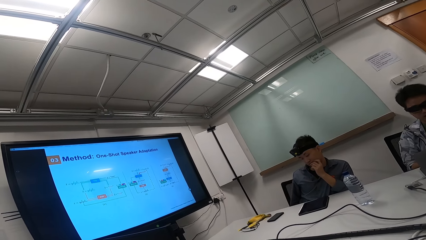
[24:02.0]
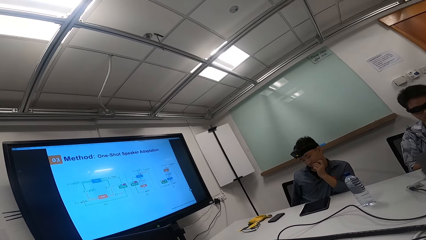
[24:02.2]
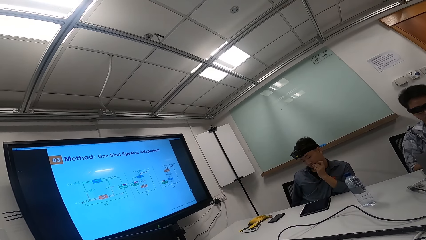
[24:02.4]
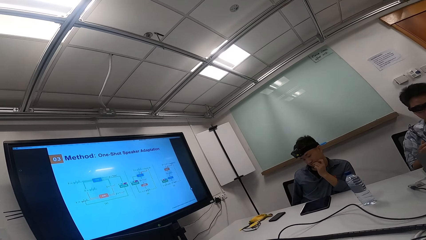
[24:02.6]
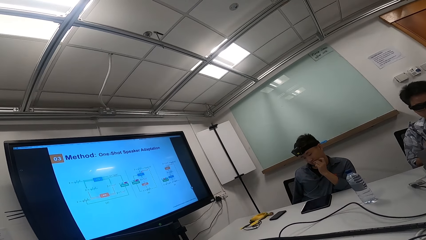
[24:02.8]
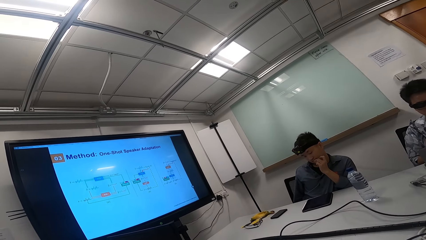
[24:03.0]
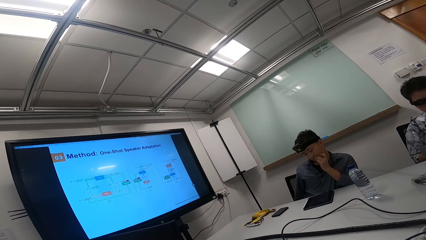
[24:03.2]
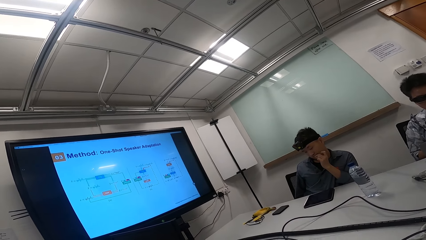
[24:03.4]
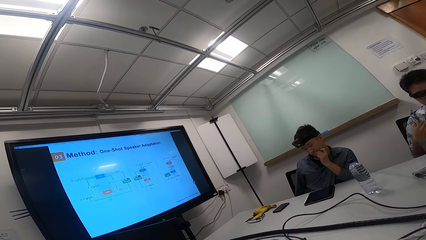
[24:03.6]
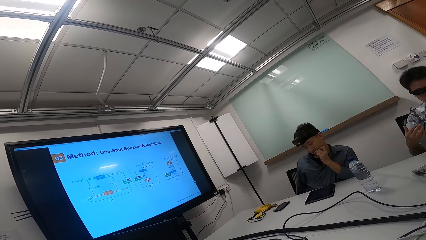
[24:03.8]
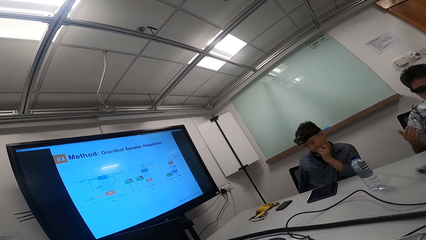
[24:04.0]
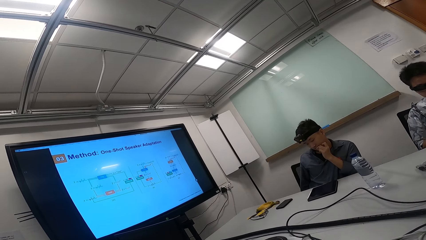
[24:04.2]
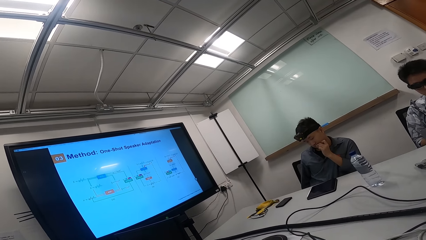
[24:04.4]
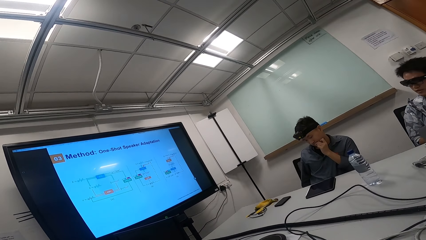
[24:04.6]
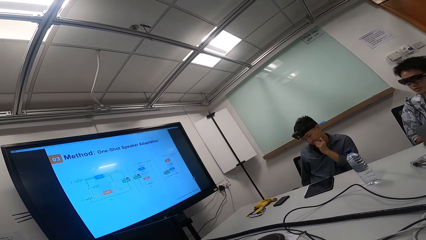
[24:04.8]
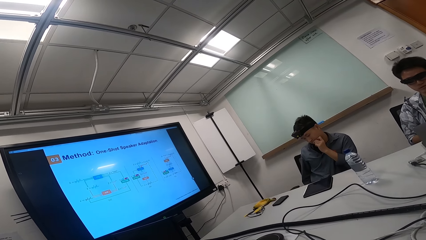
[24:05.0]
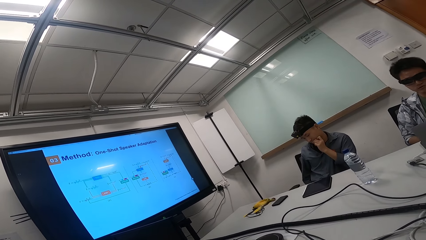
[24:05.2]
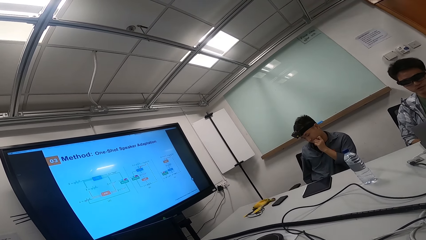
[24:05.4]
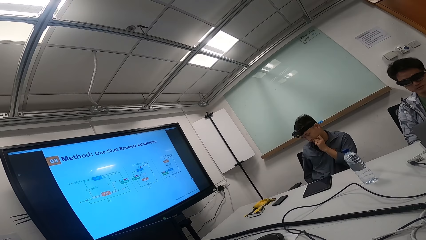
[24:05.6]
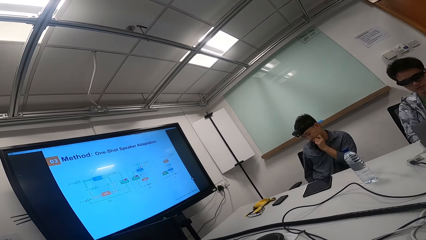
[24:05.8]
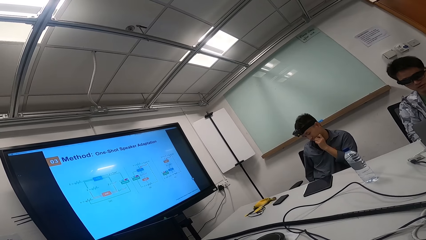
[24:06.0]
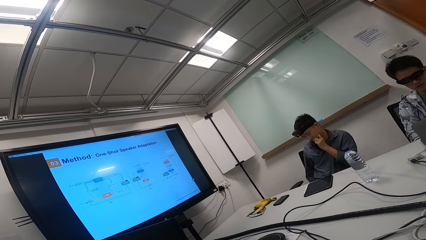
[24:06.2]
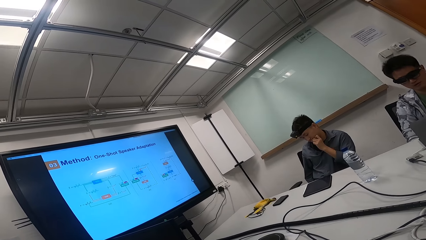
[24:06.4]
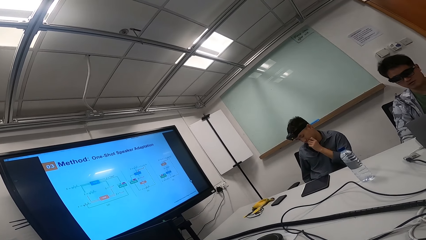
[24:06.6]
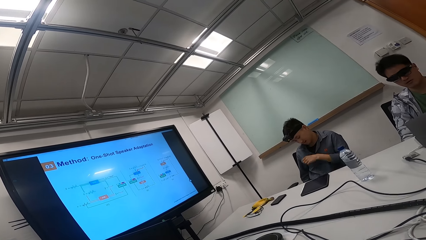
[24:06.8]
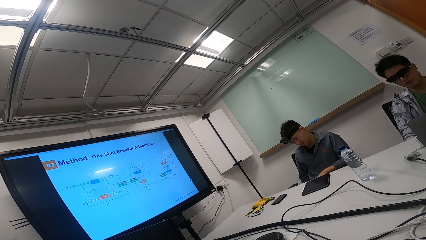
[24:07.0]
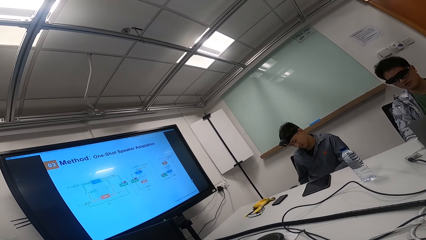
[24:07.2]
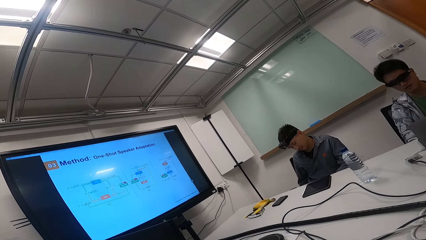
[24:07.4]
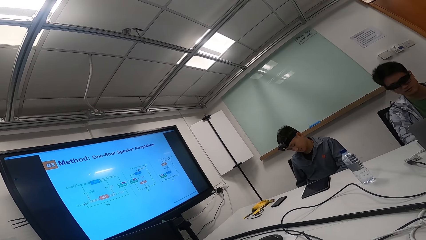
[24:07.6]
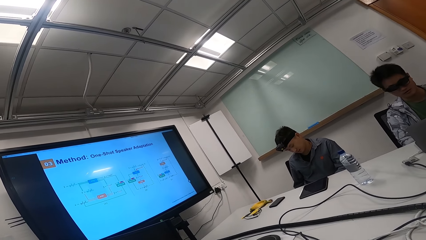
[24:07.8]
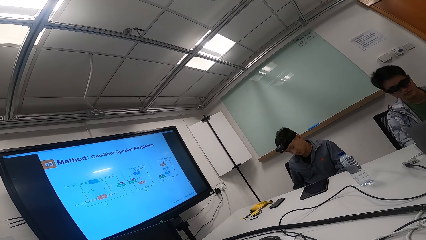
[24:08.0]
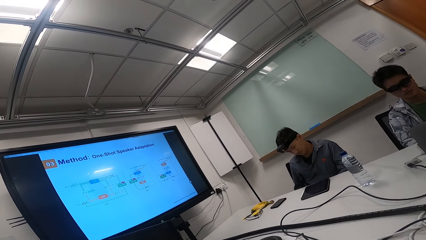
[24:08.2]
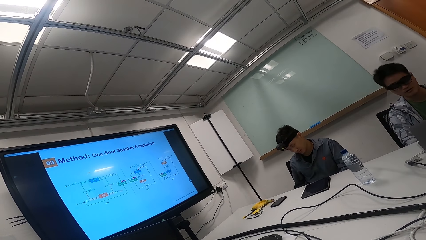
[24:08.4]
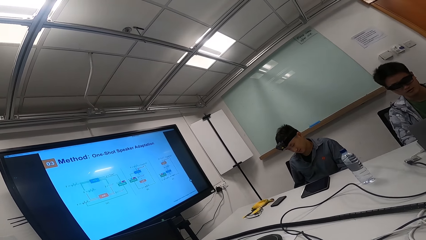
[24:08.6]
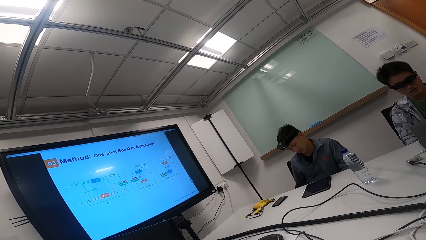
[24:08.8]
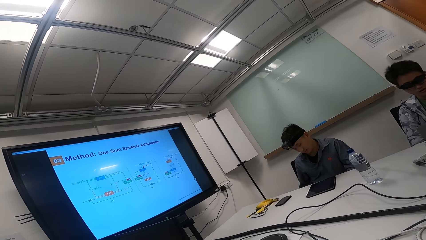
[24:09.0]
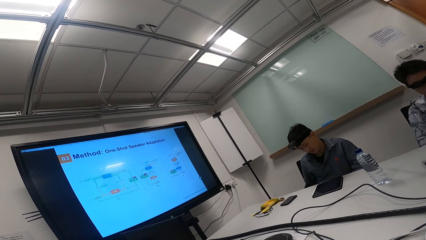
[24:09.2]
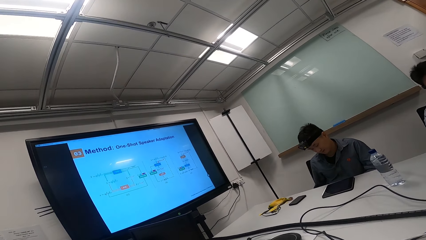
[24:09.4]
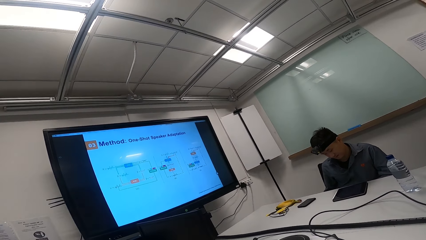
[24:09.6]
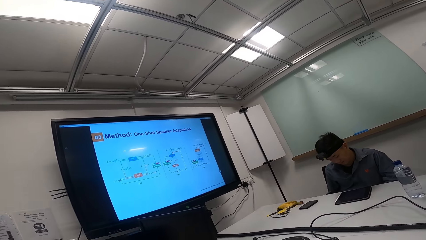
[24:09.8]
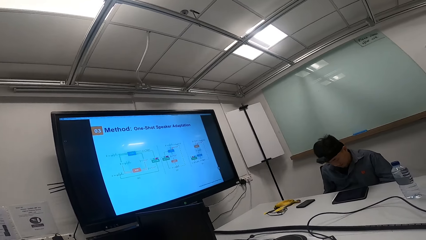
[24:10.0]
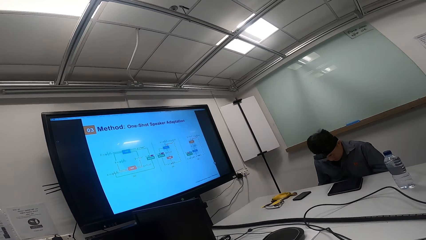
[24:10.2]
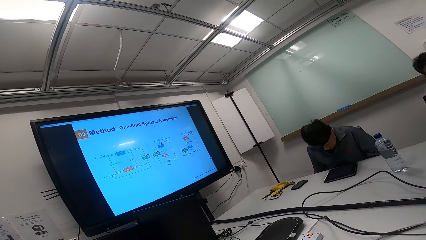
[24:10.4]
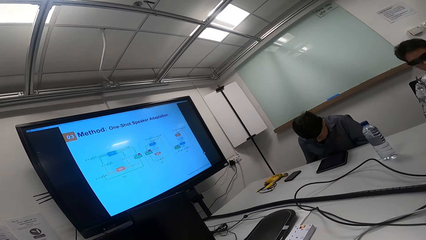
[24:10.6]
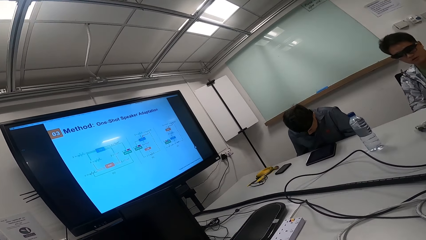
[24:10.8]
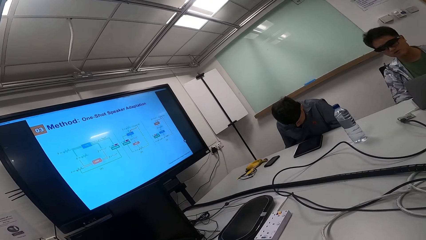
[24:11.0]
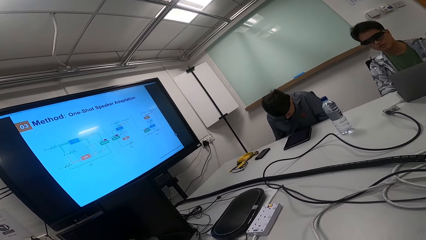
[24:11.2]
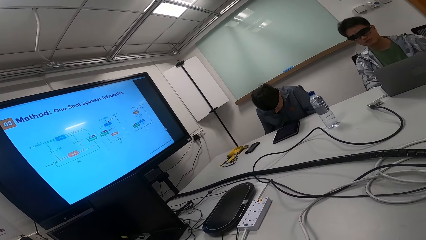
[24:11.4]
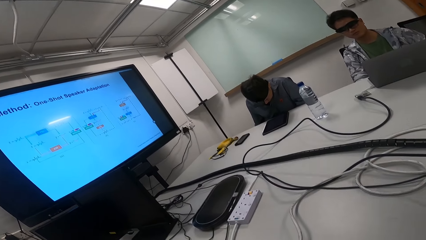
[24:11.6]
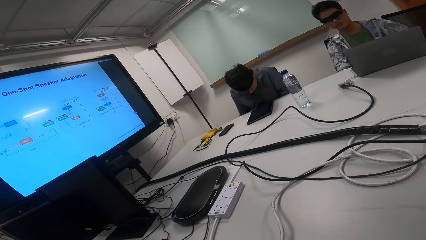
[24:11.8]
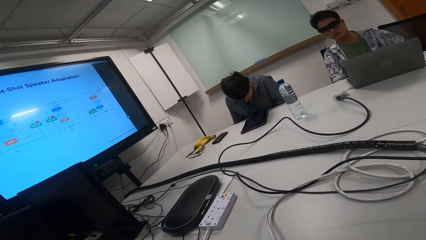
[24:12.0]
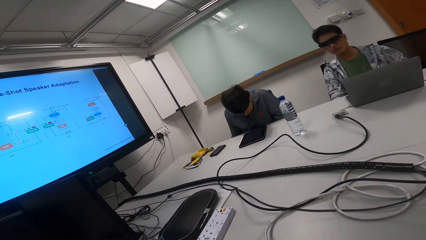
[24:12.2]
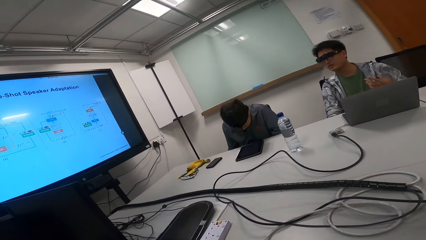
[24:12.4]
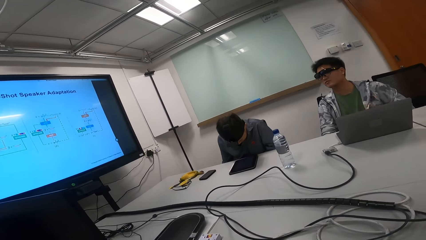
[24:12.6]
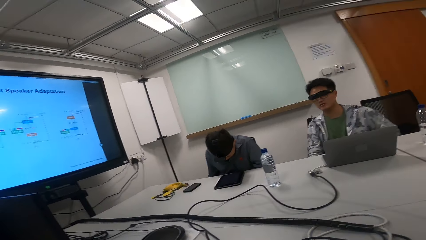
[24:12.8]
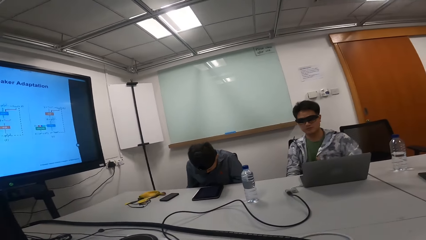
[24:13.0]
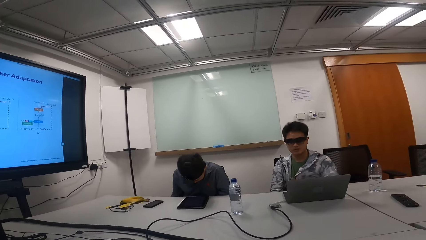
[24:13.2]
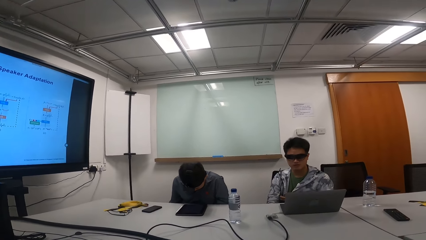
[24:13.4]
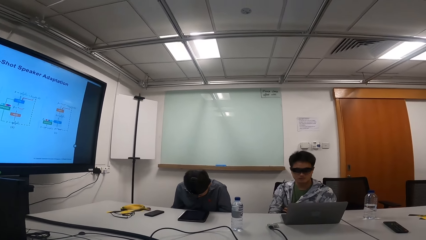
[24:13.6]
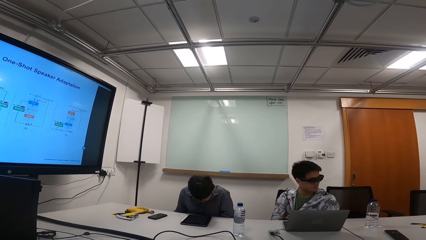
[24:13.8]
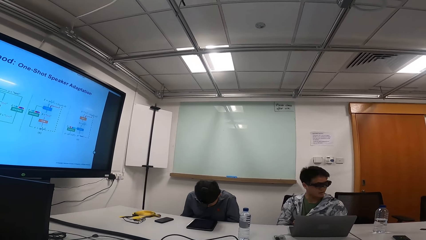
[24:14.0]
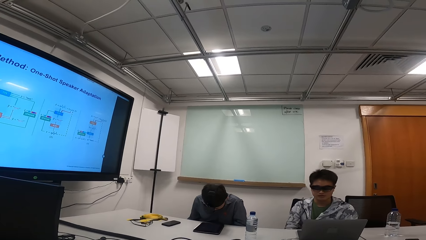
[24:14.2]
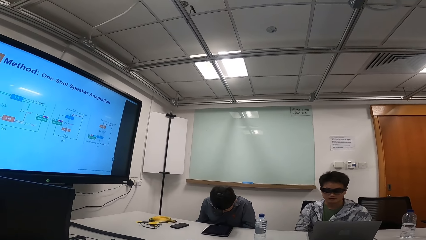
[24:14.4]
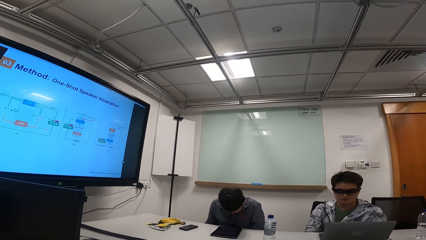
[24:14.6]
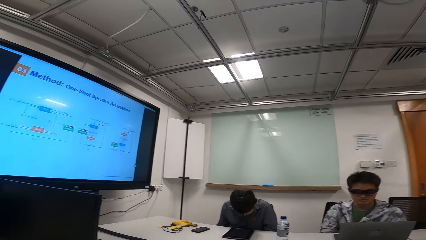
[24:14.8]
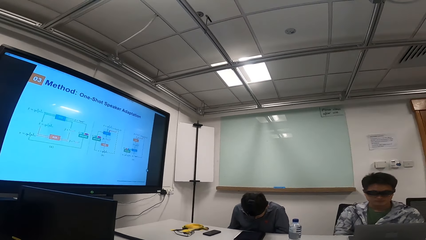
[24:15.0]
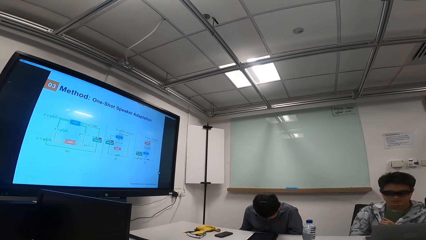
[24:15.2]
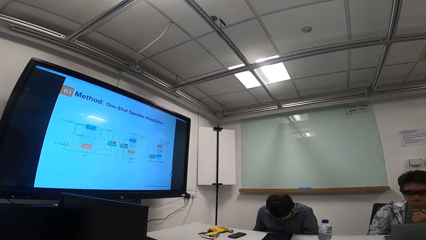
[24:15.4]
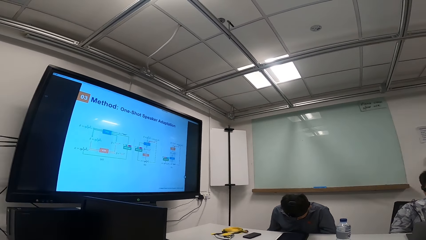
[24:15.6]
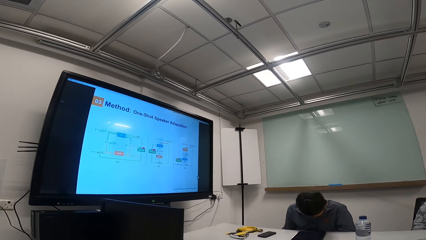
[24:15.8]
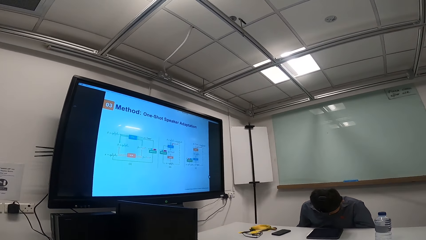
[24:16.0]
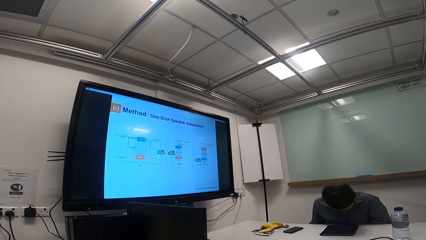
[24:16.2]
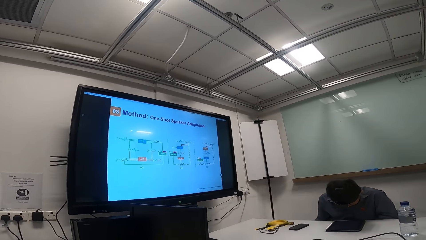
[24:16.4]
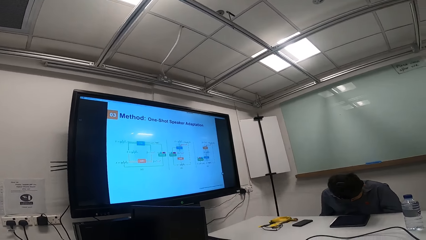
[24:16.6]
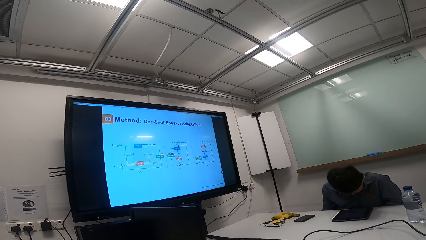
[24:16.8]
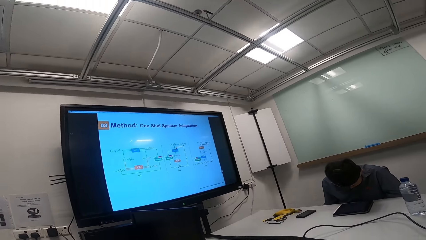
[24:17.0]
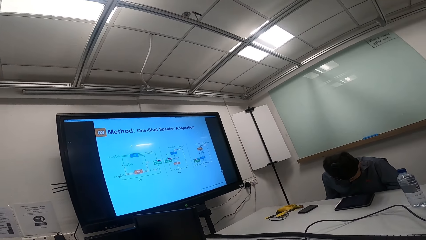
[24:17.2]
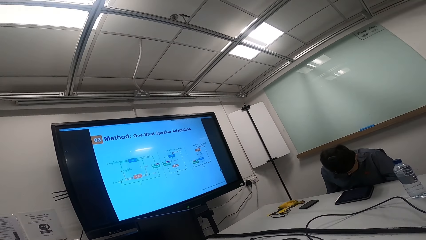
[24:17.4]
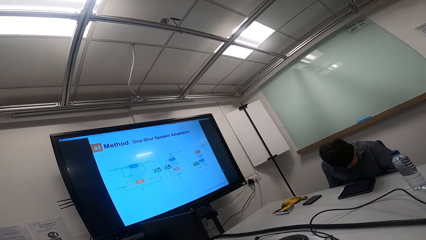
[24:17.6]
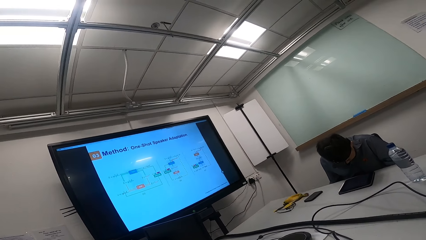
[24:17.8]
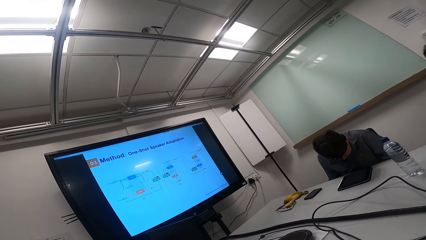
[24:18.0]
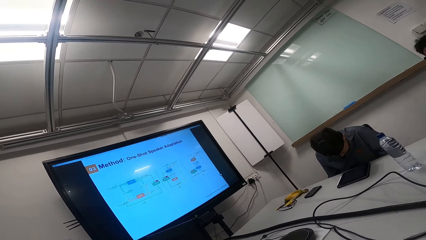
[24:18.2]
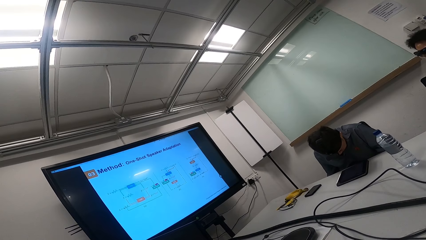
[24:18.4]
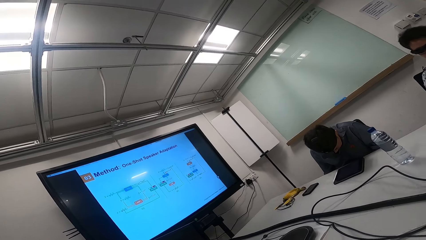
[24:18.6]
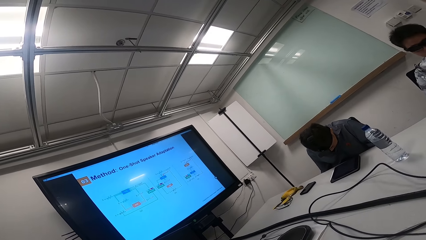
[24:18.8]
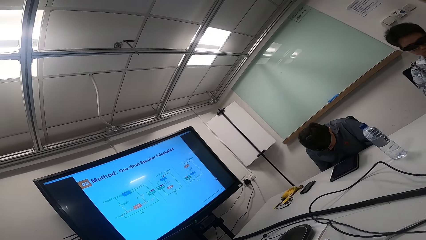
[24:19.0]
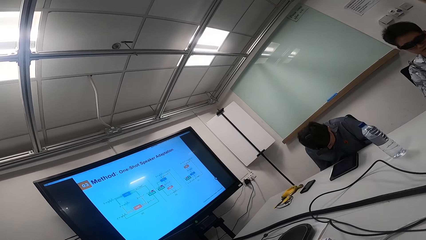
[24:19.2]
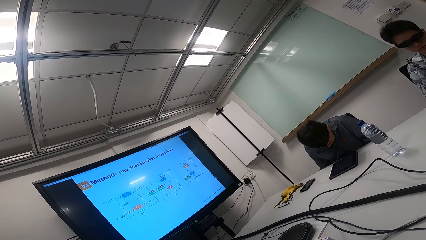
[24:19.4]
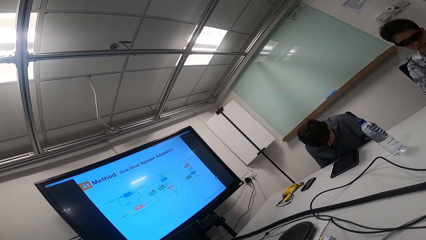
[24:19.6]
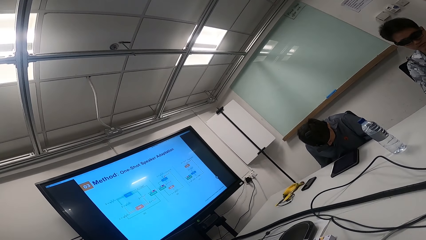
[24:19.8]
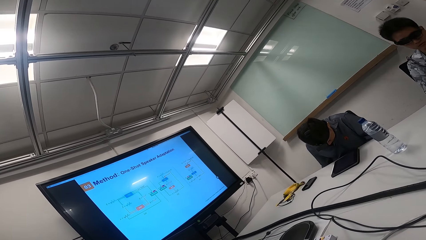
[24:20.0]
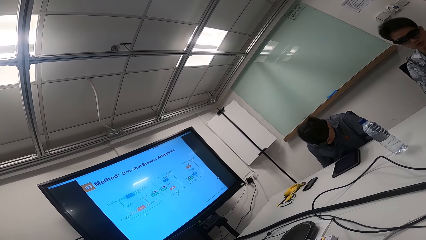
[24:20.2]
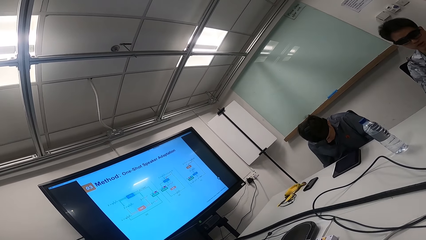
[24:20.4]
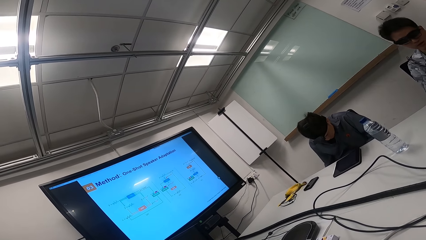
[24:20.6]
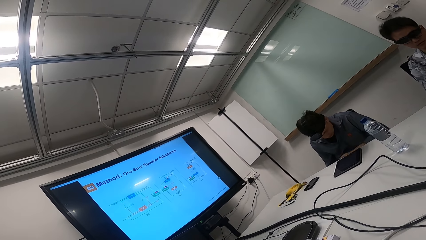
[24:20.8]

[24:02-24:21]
A person moves the chair backwards and looks down. The camera wearer looks at the television.
